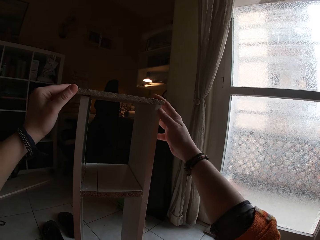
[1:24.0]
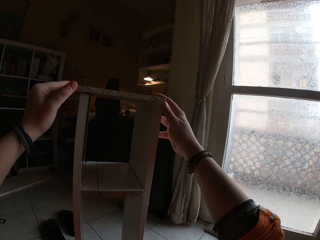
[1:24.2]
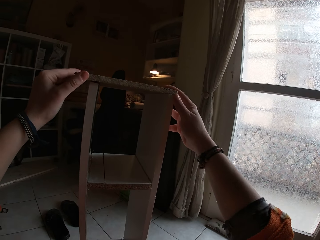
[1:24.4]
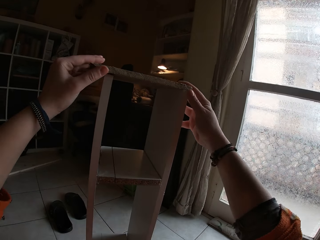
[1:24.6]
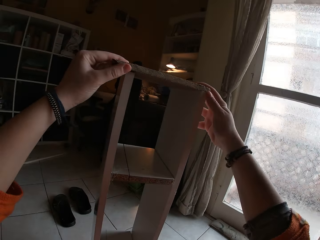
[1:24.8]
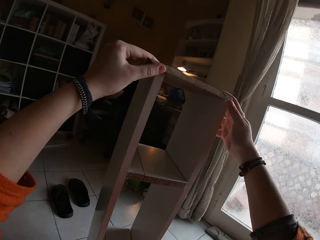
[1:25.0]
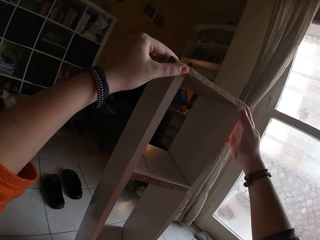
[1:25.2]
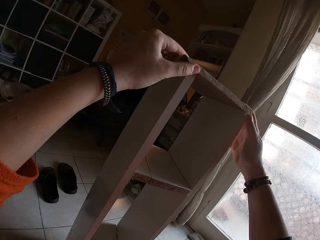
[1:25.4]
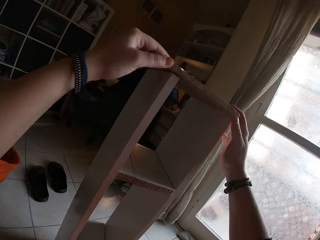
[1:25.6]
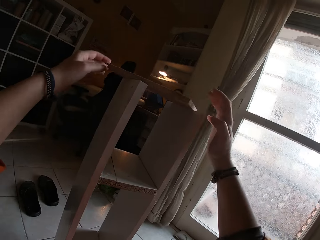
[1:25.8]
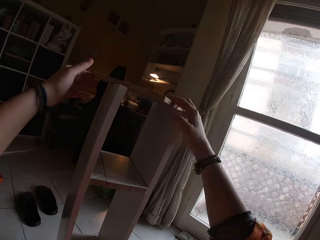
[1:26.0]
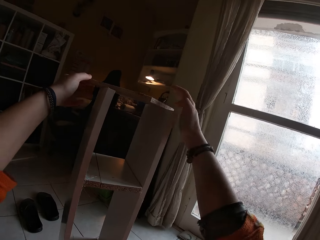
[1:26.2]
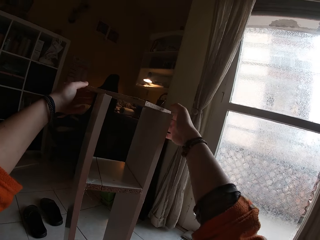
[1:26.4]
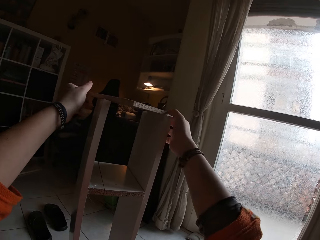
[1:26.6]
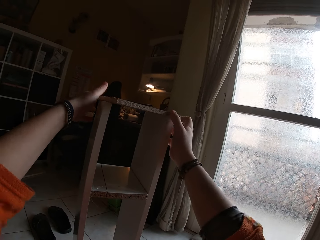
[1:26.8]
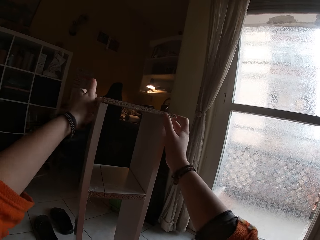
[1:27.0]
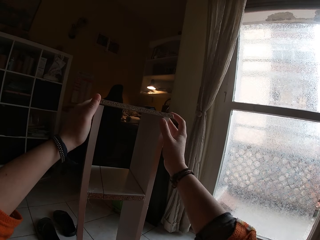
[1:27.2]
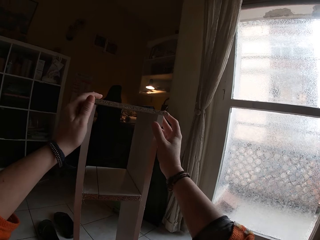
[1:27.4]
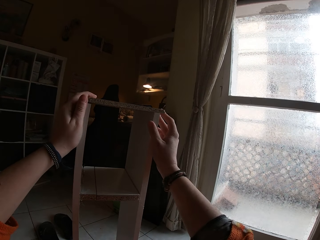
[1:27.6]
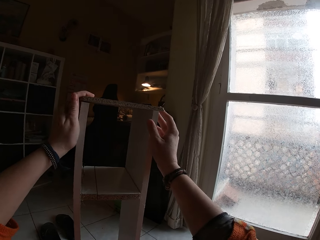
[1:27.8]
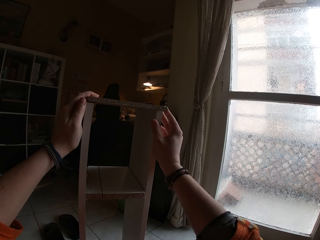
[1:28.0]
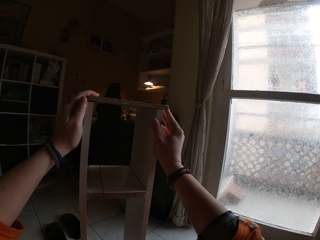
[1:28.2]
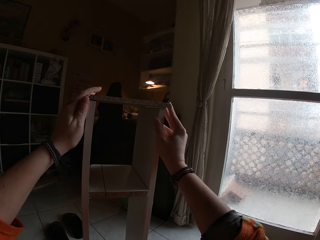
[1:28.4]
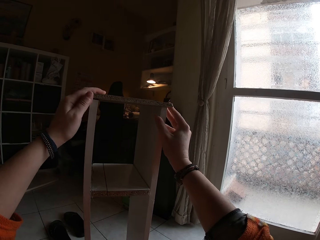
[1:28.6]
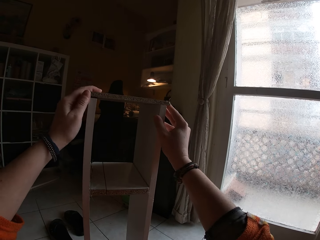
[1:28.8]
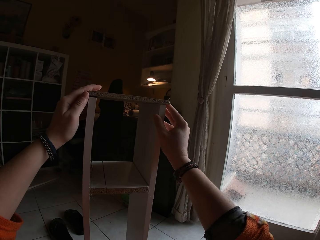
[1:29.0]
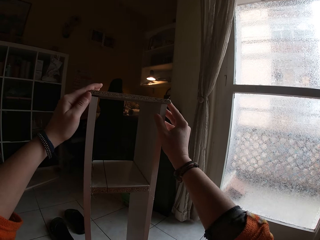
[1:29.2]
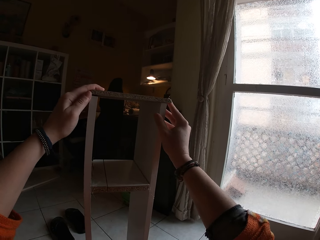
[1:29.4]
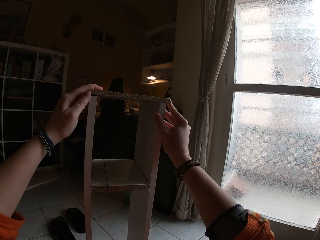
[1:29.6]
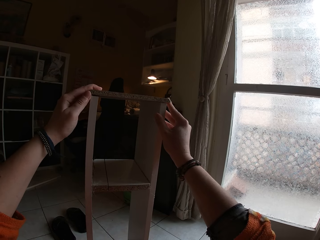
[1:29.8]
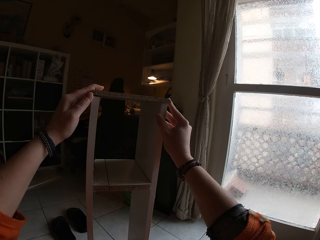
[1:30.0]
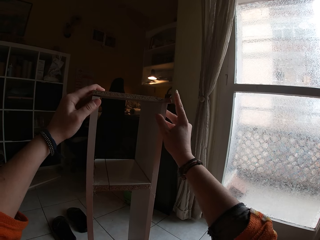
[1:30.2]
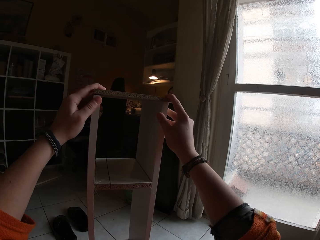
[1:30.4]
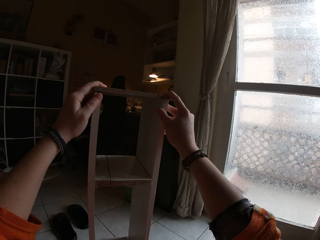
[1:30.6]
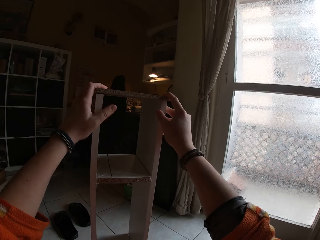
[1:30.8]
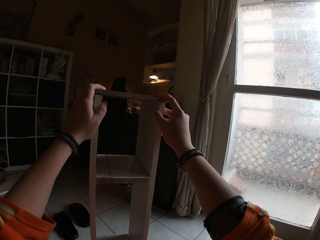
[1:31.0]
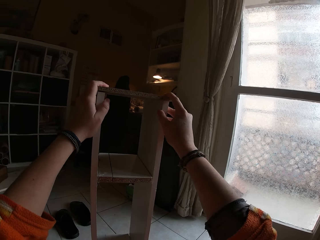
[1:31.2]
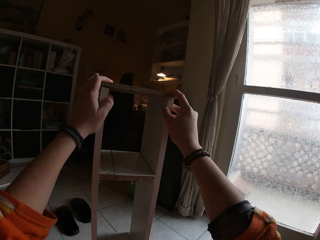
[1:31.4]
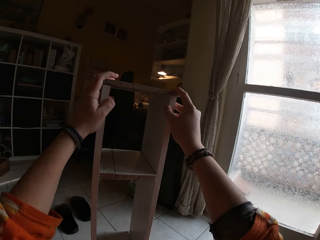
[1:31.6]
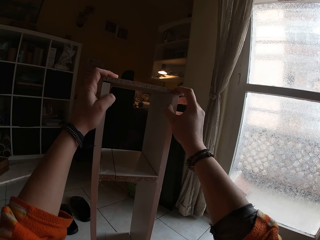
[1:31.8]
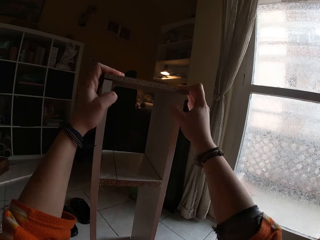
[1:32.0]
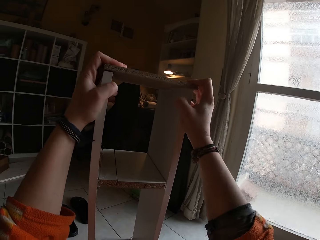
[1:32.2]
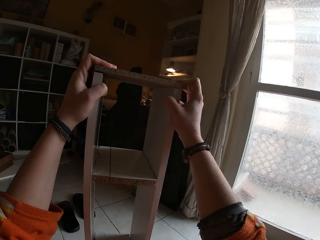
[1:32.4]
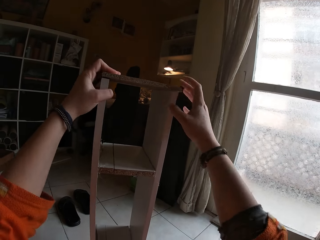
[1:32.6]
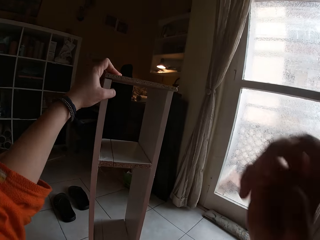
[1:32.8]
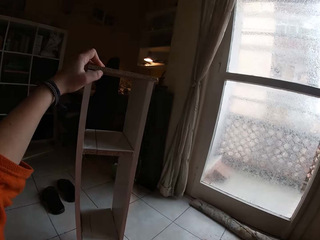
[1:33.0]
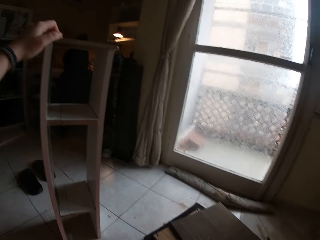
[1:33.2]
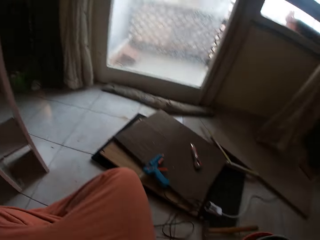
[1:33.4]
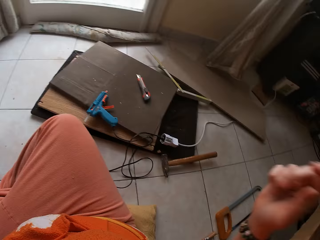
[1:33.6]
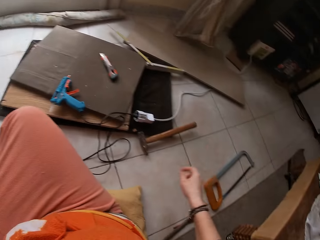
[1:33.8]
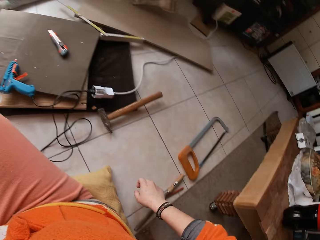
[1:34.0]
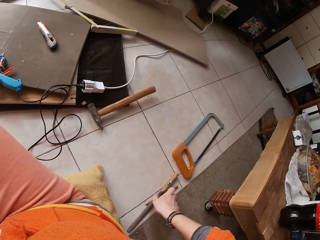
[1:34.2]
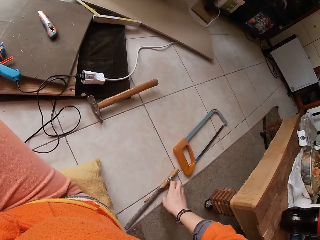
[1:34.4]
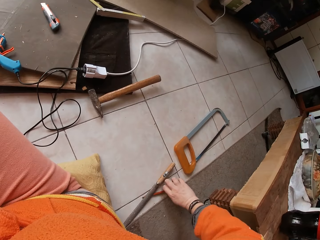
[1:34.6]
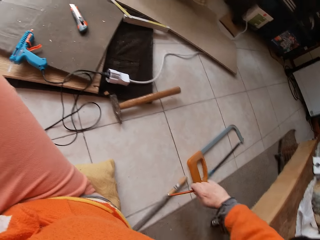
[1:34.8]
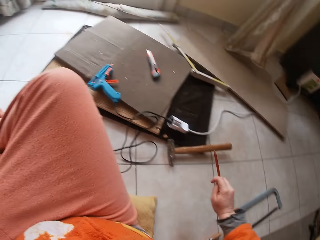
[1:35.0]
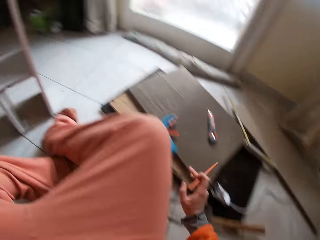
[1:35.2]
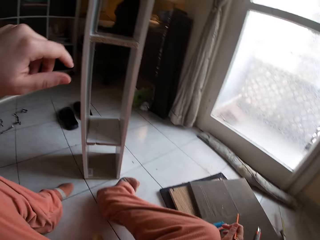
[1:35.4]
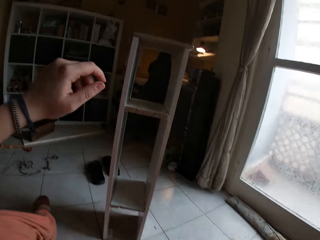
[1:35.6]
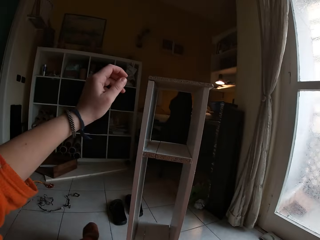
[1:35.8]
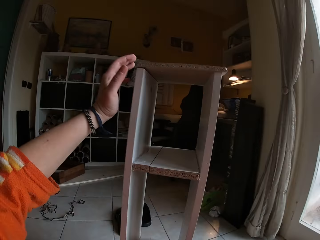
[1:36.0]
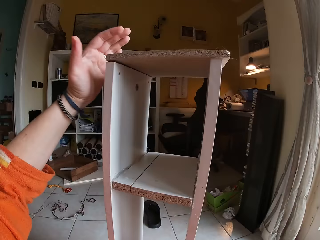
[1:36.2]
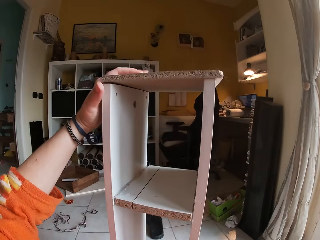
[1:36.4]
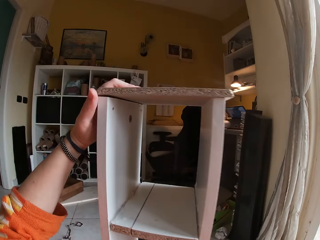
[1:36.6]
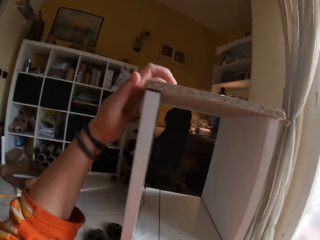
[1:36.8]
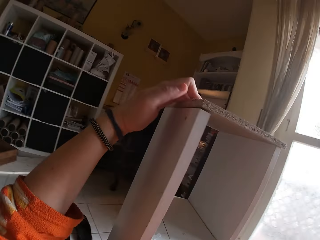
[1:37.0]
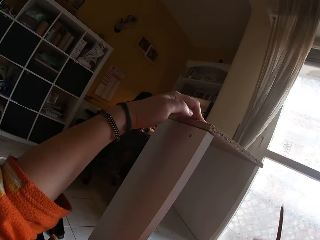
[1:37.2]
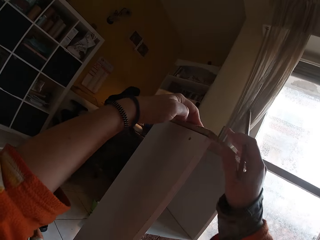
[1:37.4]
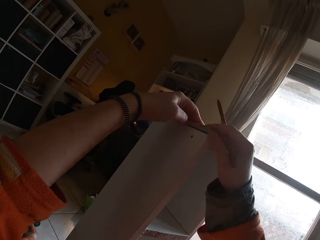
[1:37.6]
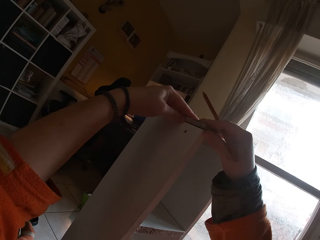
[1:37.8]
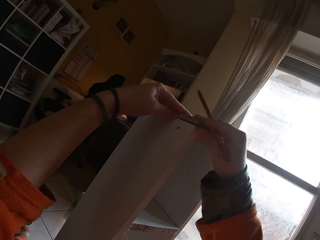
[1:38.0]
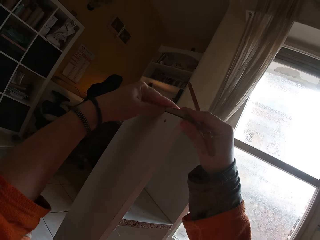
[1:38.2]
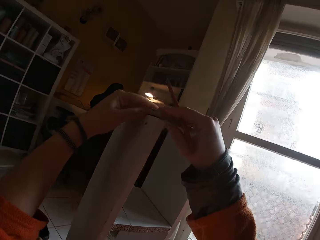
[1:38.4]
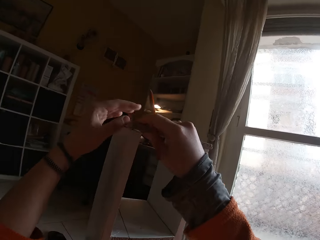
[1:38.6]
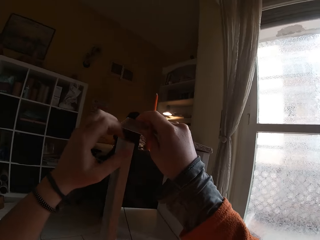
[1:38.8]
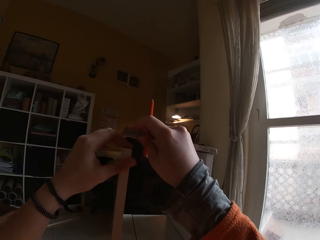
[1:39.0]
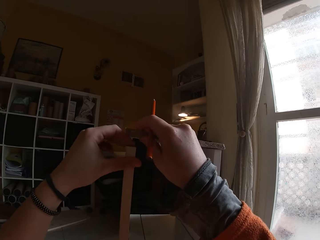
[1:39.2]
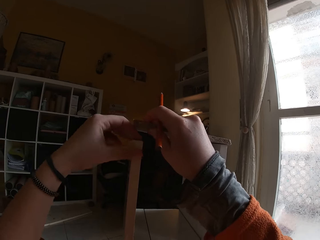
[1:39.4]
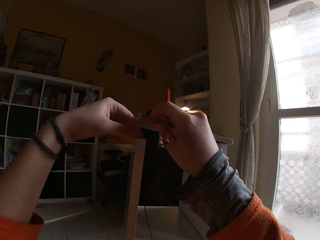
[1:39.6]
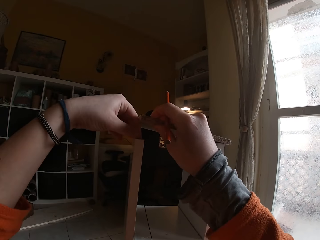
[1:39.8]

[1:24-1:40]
The camera wearer fixes the wood on the board. She flips the piece of wood in both hands. She holds the wood. She fixes the wood on the board. She touches her face with her right hand. She picks up a pencil from the floor with her right hand. She holds the wooden structure with her left hand. She holds the wooden structure with both her hands. She fixes the wood on the board. She lifts the pencil.

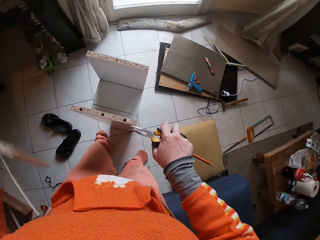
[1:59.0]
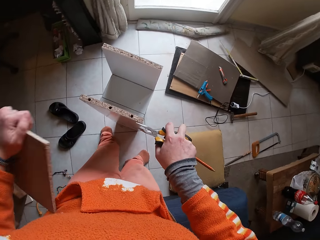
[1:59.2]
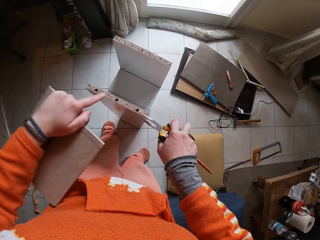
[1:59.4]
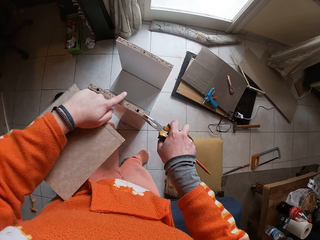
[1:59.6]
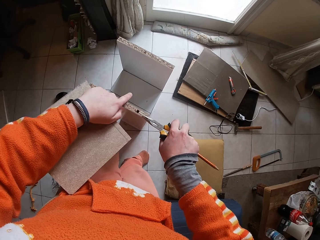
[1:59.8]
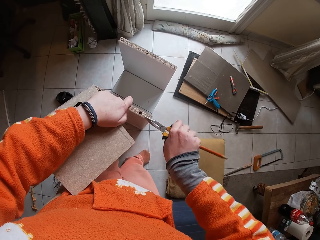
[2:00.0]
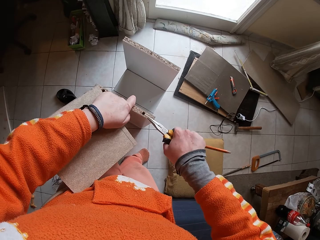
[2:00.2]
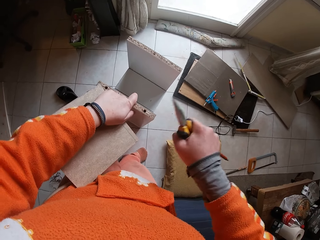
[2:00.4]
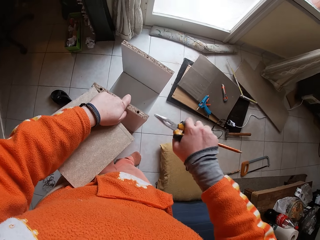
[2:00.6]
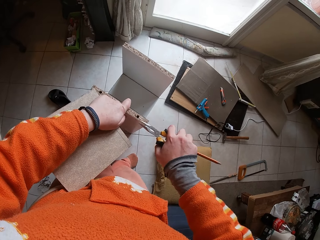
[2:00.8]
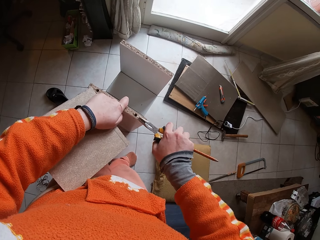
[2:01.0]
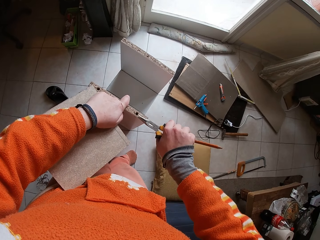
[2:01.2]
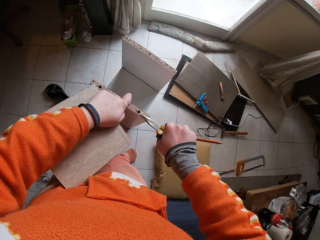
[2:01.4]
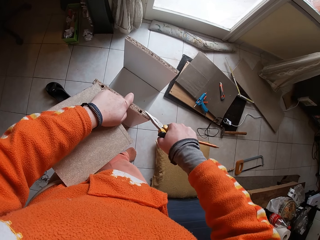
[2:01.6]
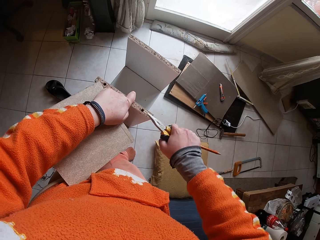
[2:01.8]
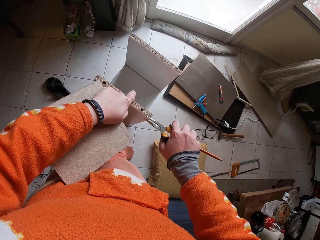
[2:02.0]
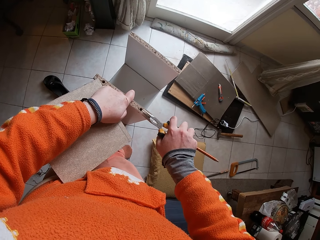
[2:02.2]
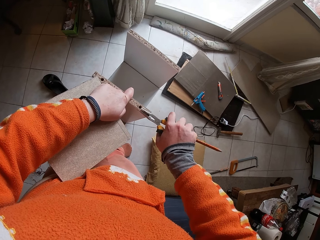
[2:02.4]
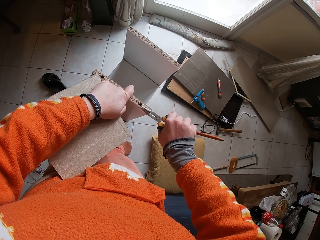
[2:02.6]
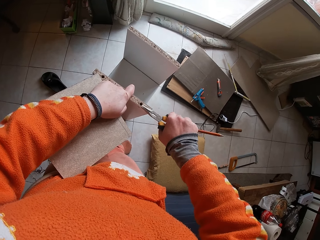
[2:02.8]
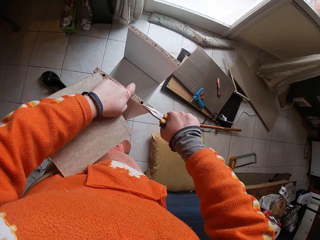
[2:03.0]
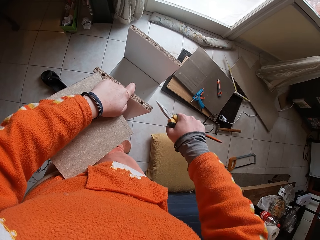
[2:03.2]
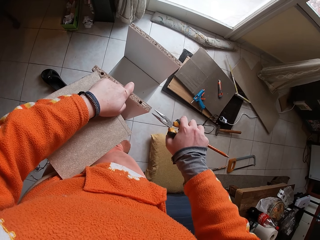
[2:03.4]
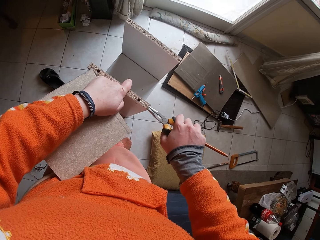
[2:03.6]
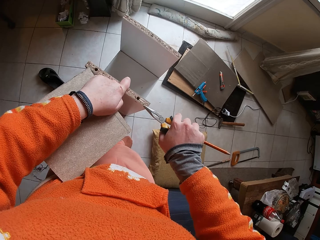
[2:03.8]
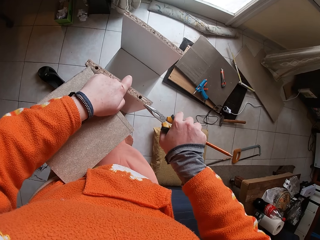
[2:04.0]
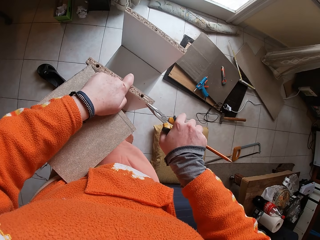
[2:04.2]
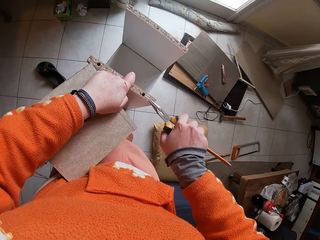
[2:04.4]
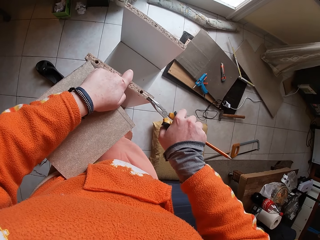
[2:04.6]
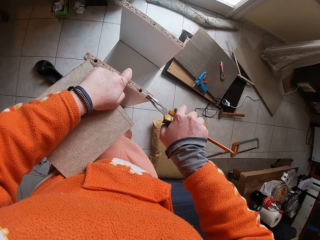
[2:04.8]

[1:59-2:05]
The camera wearer holds the board. She removes a nail from the wooden structure with the pliers in her right hand. She cuts something with the scissors. She holds the wooden structure with her left hand.
